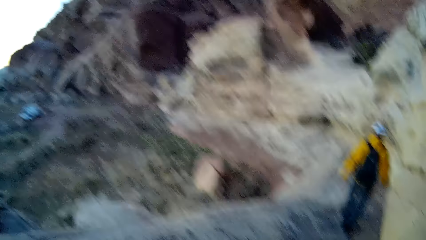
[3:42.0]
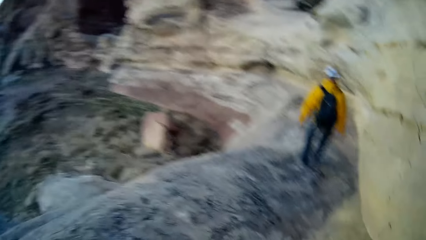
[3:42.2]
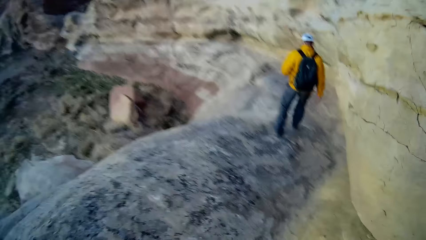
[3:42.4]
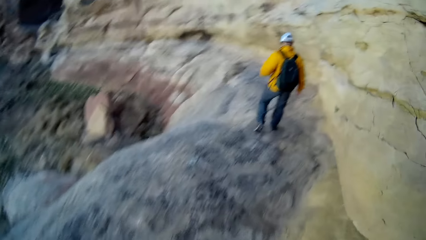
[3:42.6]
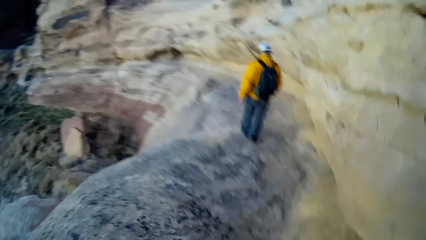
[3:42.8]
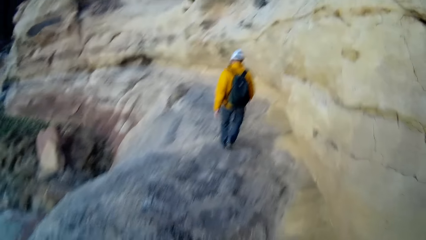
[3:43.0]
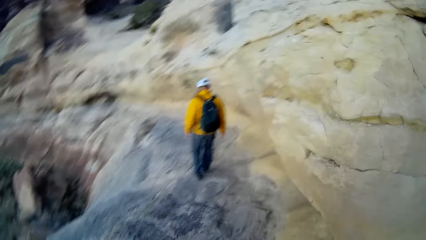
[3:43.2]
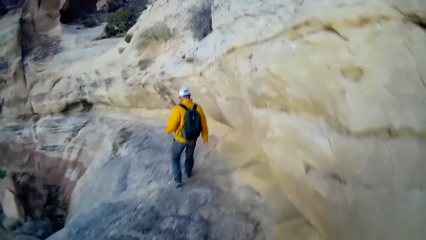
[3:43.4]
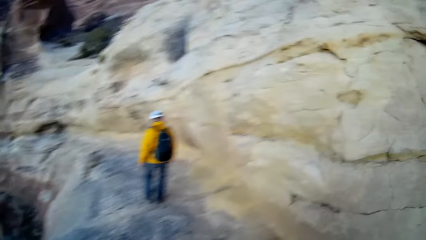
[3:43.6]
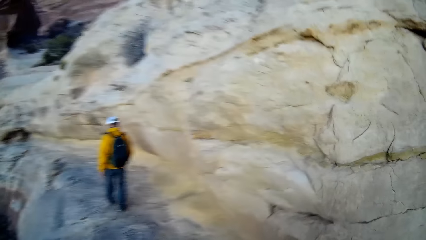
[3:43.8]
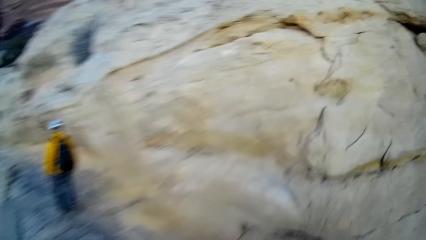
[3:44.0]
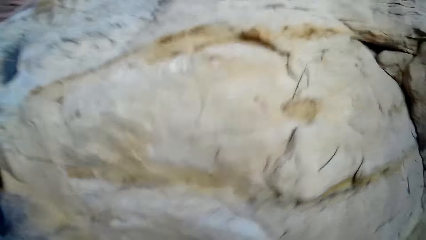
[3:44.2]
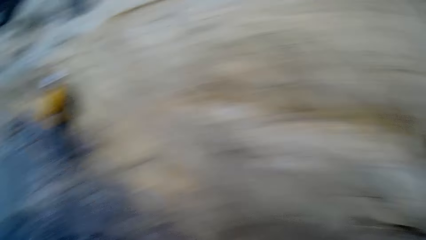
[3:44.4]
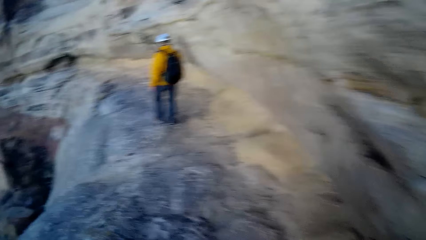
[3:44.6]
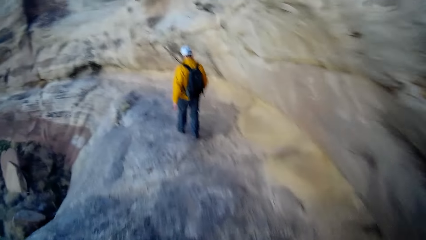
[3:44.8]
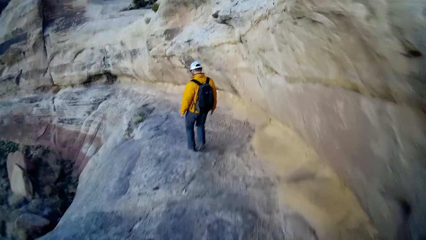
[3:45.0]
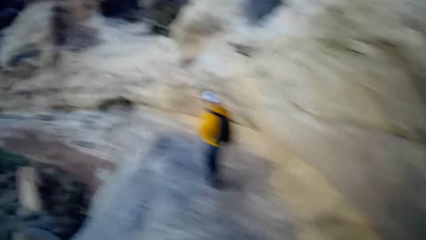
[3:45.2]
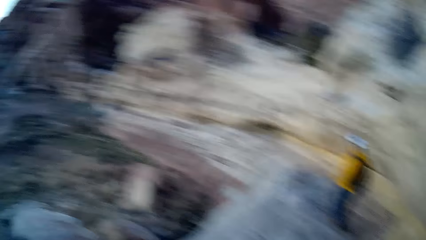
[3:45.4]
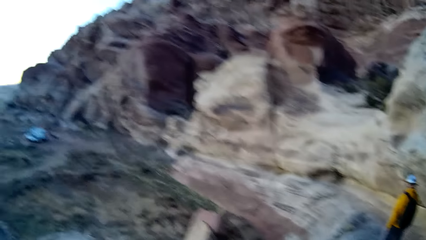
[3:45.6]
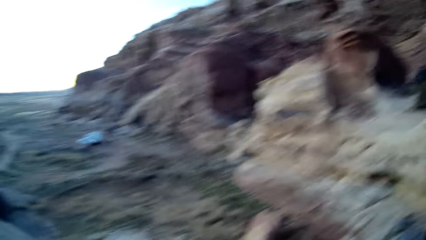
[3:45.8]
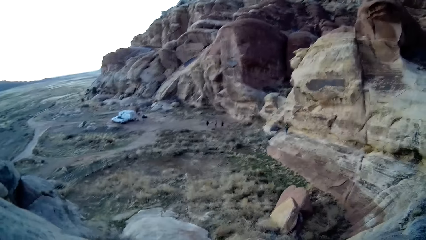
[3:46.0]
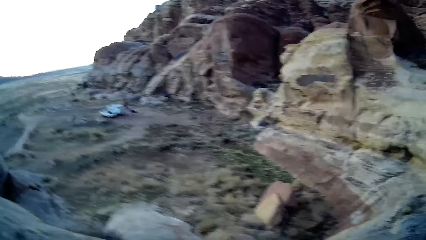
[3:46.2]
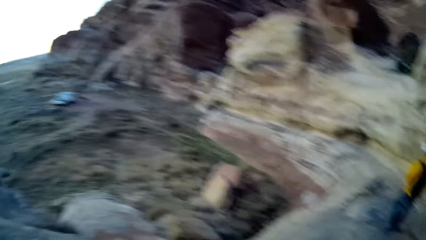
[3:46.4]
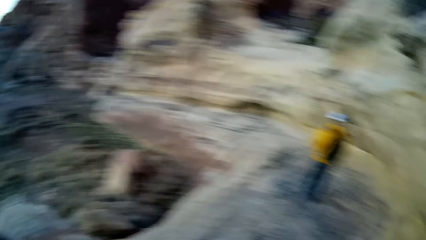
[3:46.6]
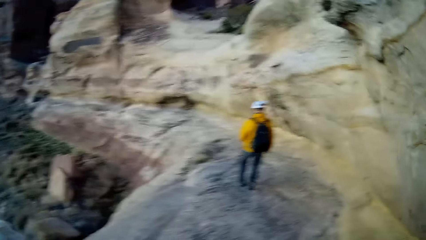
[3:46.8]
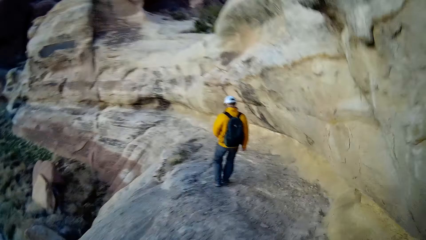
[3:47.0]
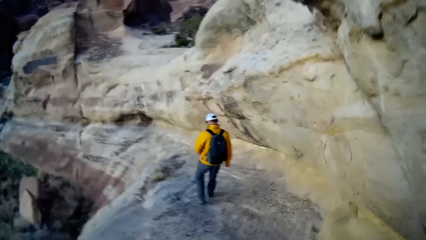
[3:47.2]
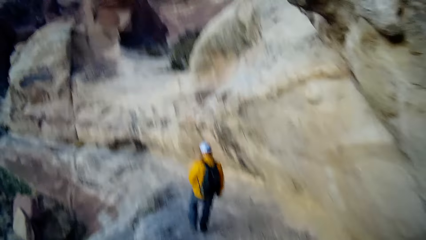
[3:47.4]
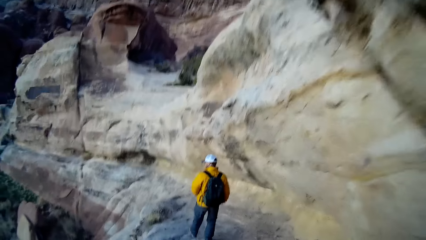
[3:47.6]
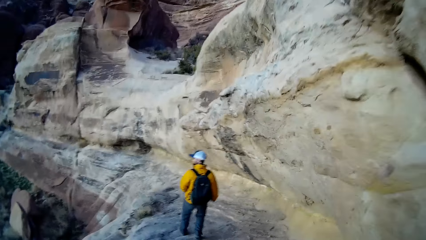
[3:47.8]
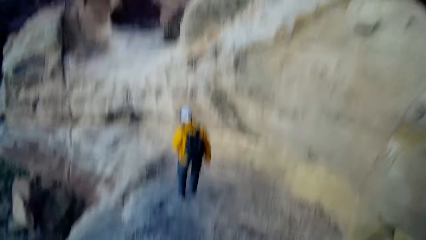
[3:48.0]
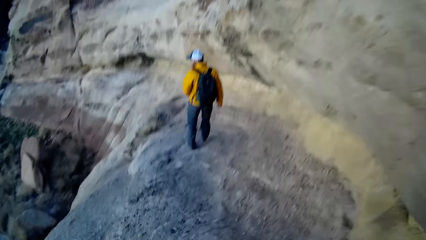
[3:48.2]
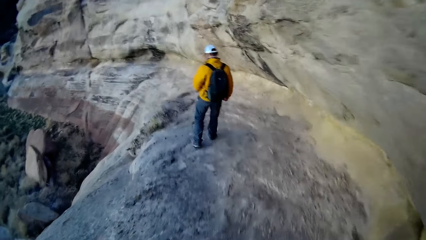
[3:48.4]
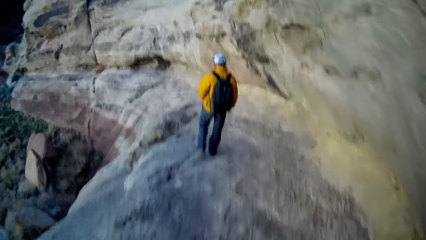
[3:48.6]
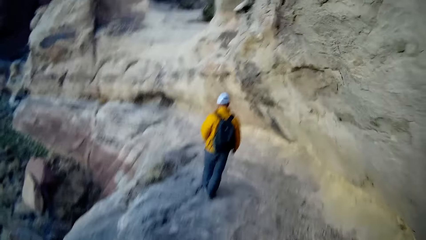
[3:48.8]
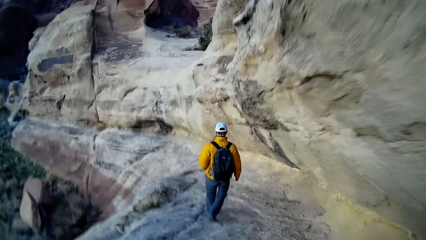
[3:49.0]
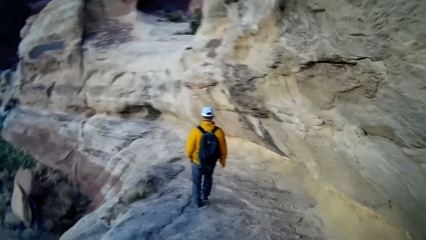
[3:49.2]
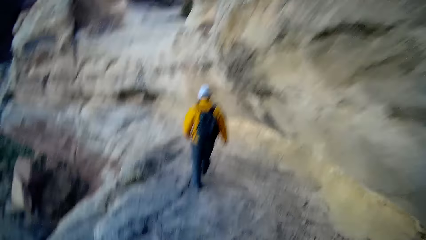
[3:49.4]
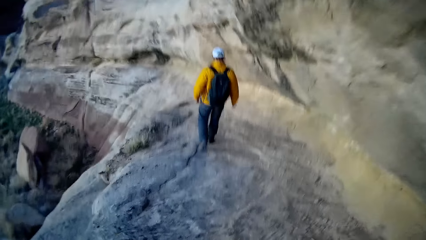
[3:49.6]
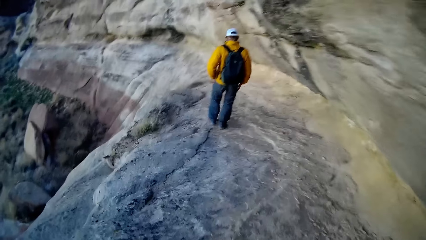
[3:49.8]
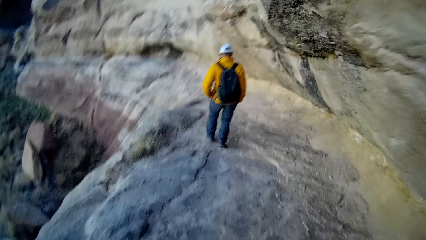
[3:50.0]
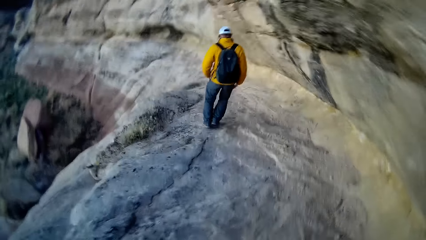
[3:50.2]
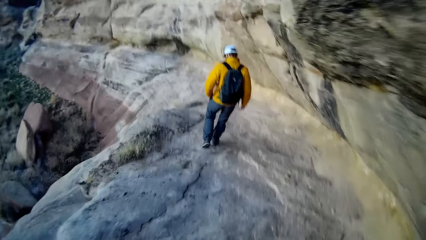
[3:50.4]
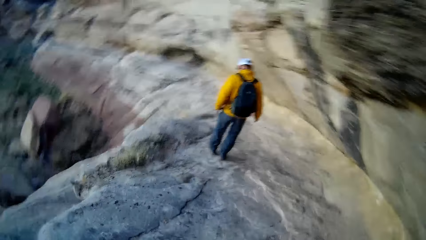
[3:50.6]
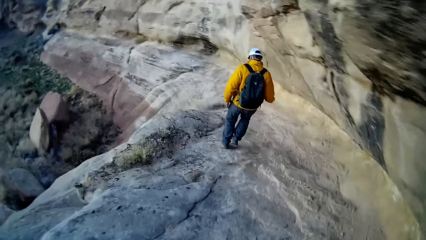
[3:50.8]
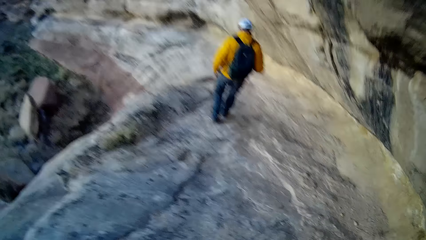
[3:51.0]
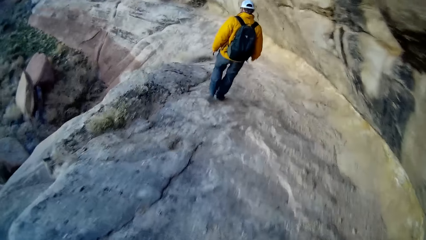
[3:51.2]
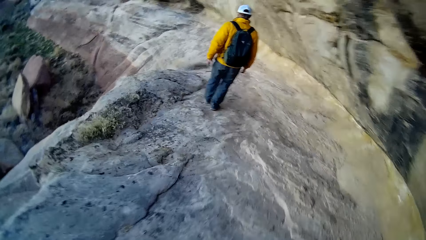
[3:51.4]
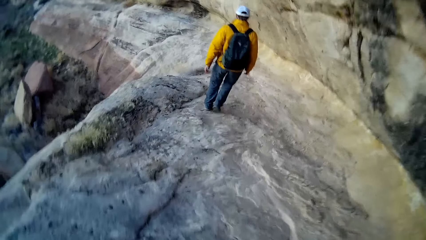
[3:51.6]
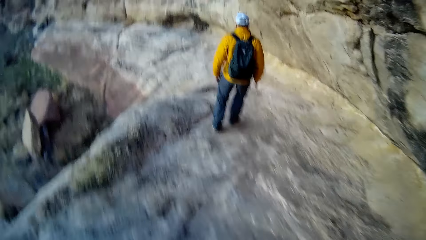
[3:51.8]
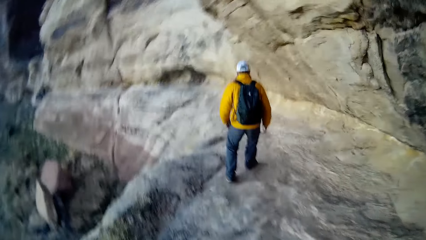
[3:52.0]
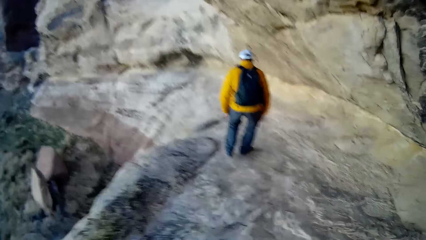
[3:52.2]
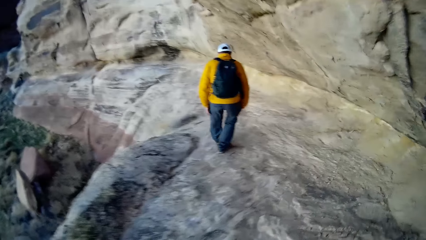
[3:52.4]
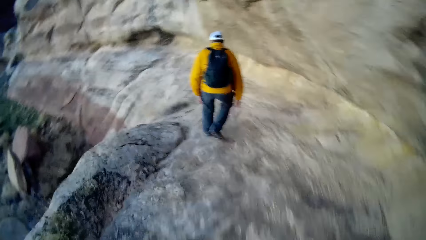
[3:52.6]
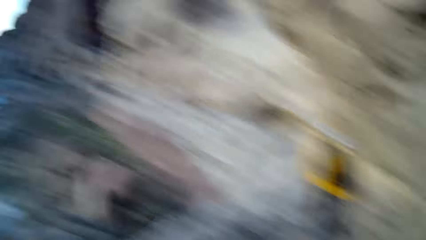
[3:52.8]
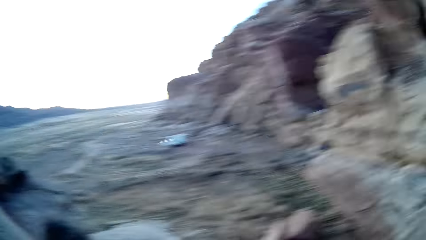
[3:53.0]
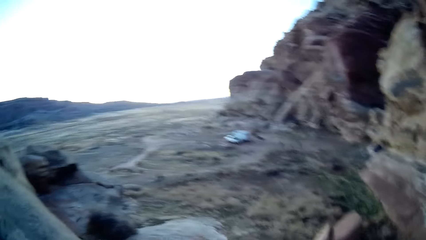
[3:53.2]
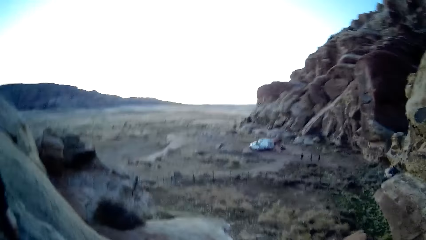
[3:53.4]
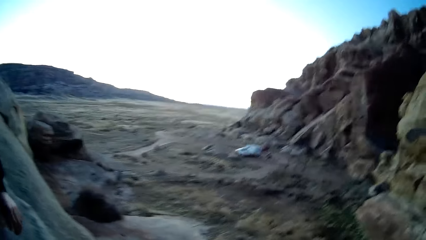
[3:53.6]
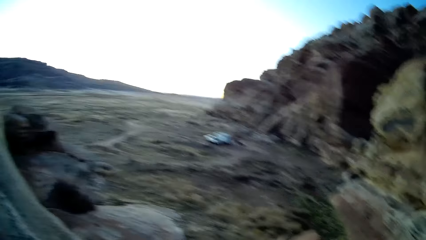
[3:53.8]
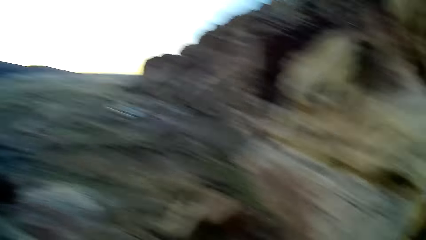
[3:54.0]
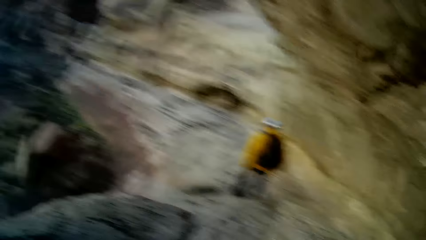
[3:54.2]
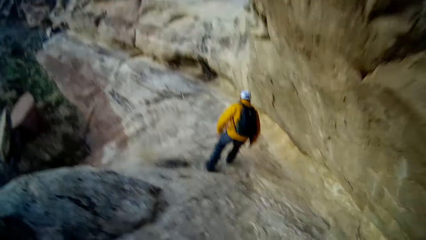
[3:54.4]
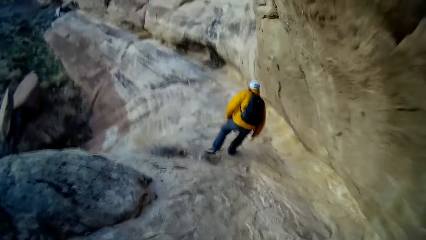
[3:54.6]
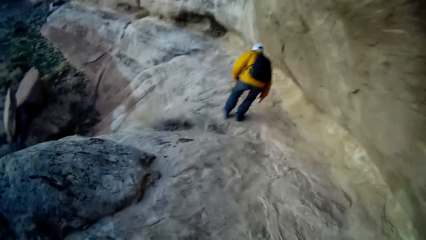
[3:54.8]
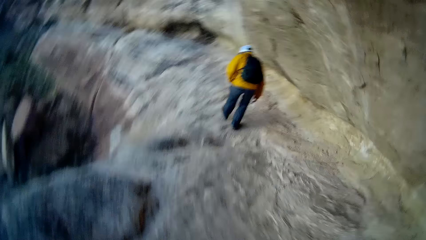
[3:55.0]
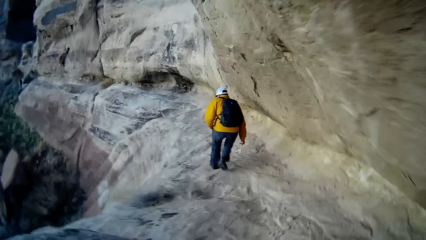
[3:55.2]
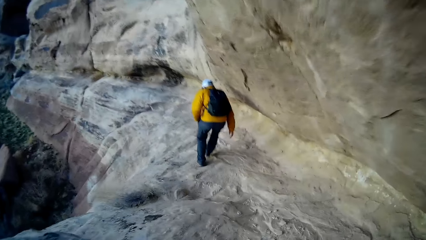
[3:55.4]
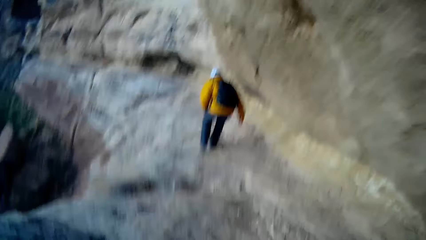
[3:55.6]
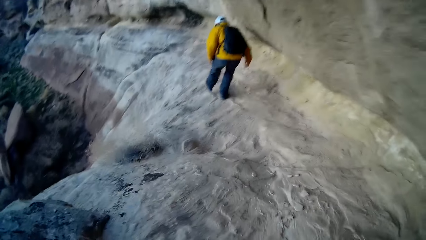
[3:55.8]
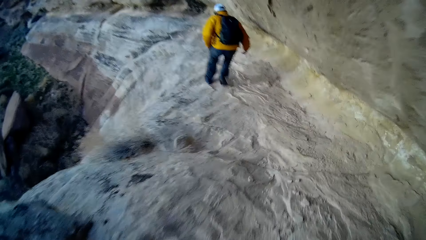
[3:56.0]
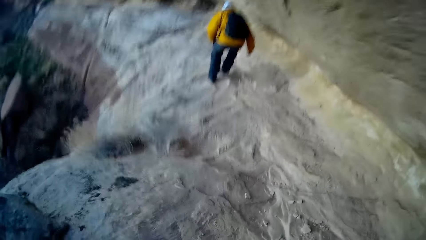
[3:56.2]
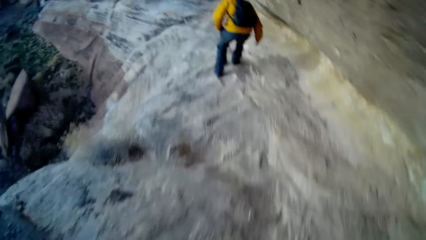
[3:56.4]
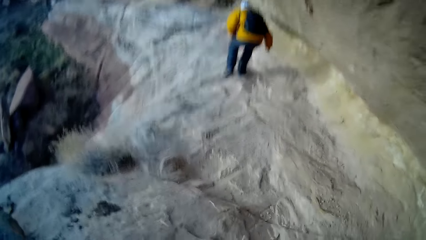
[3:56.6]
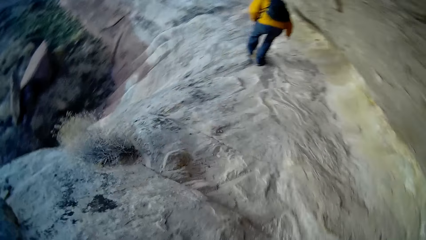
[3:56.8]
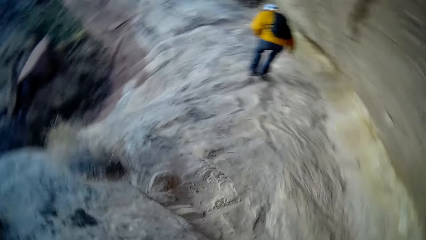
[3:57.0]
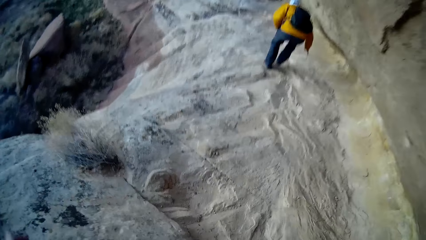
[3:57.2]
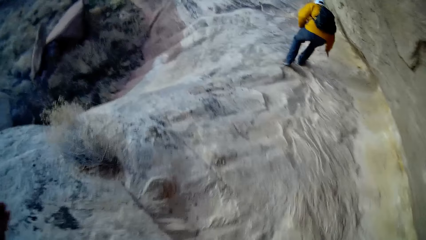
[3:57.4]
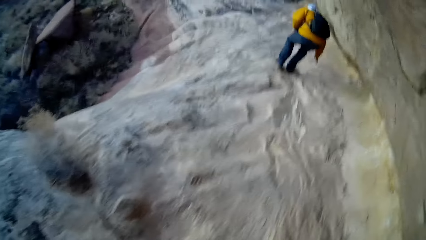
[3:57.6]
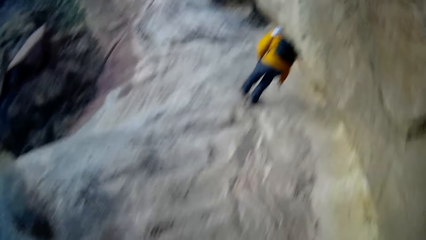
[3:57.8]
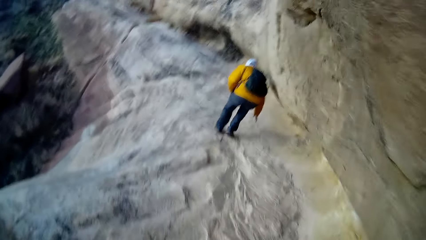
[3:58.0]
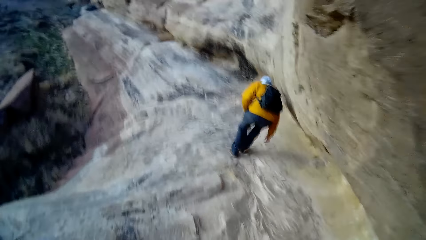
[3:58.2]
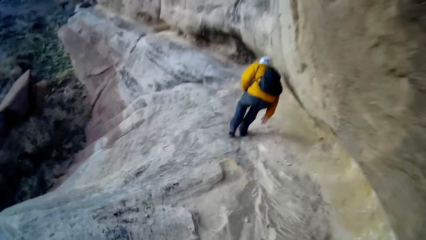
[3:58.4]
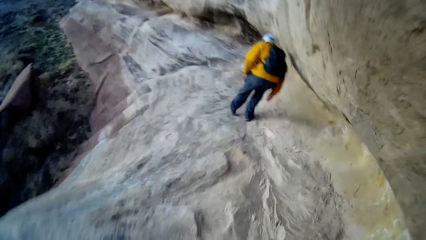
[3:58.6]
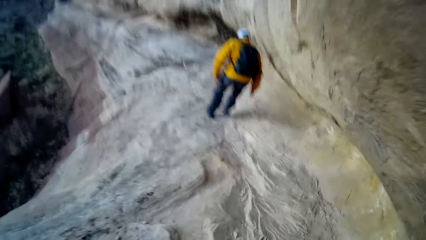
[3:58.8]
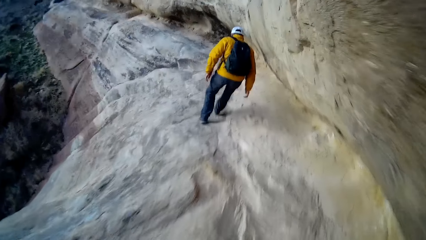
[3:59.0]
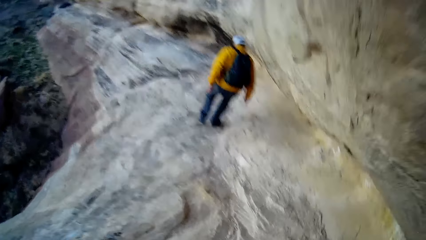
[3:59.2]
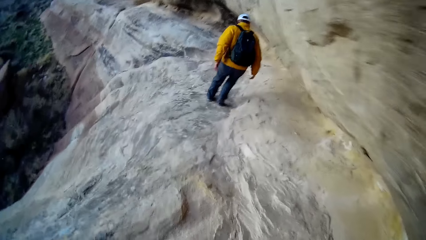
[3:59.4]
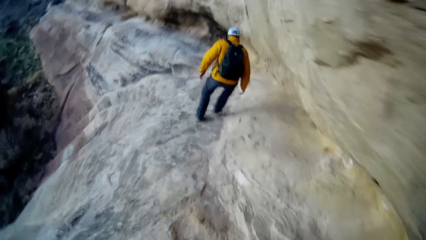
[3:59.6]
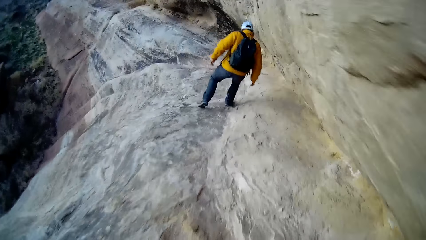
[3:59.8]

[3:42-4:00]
The camera wearer looks around the rocks. The camera wearer and three persons walk down the rocks.
